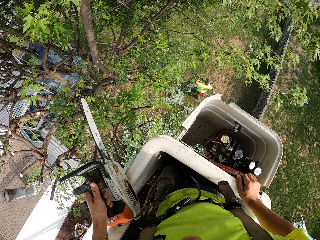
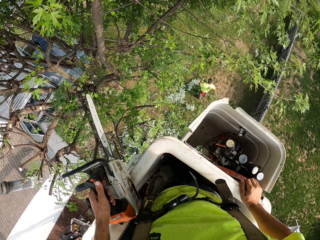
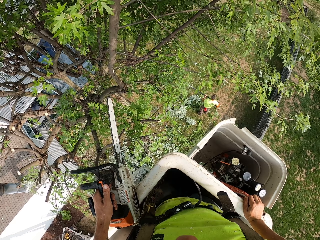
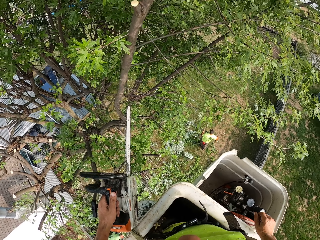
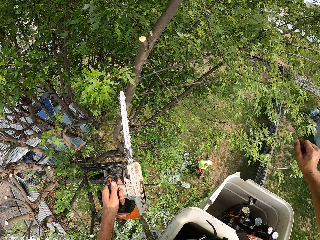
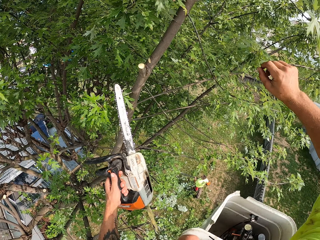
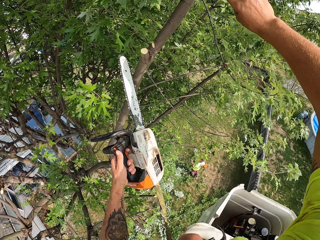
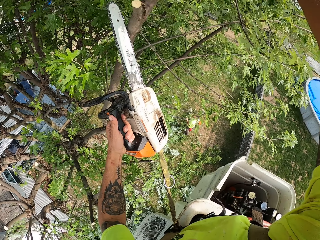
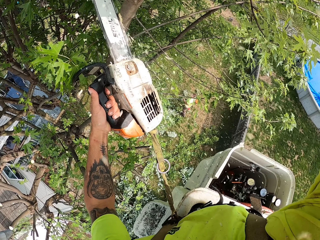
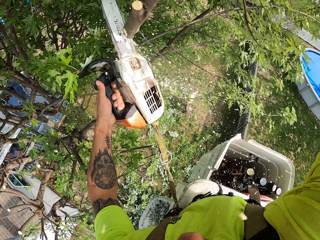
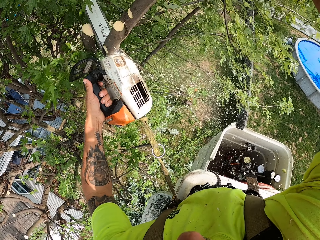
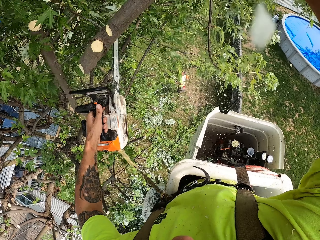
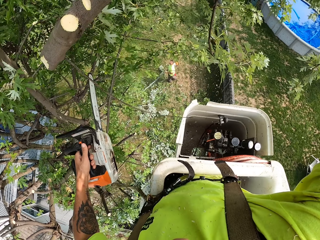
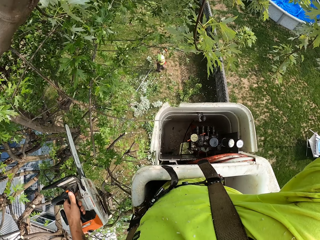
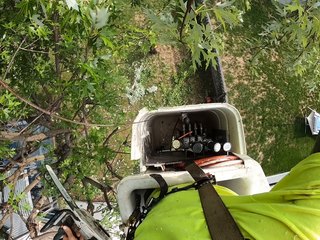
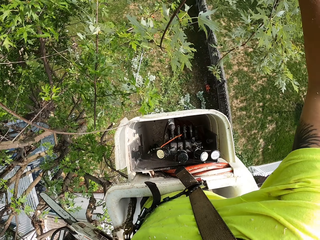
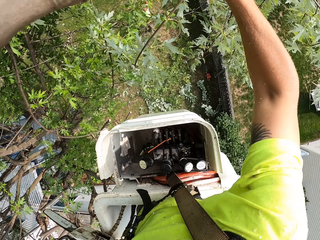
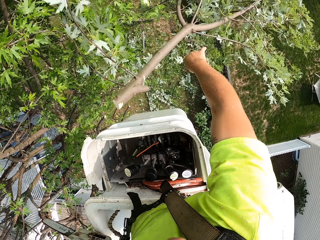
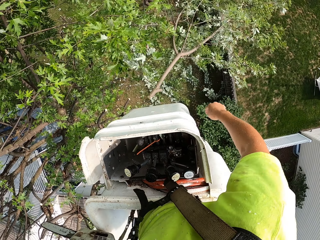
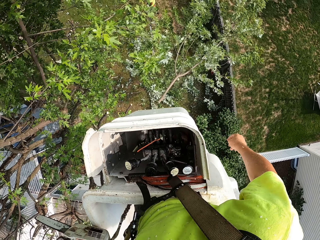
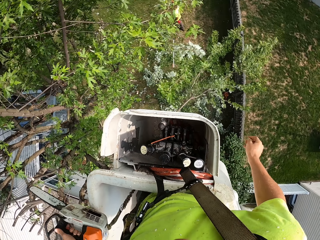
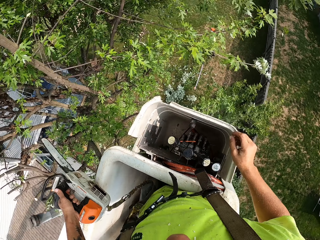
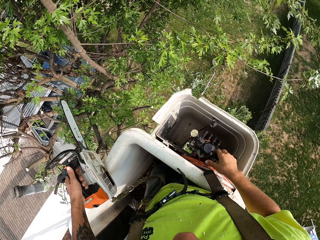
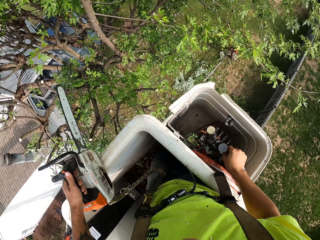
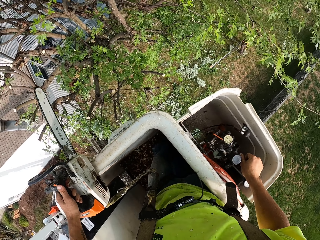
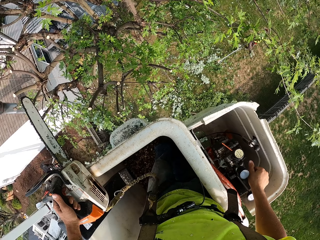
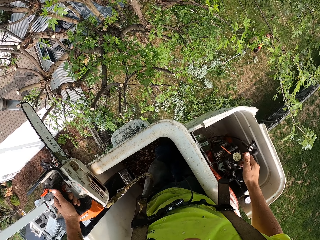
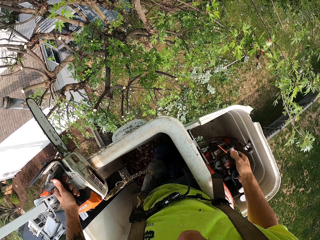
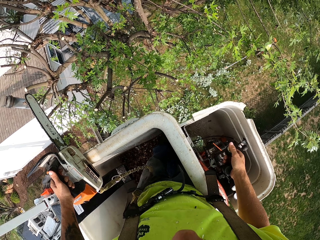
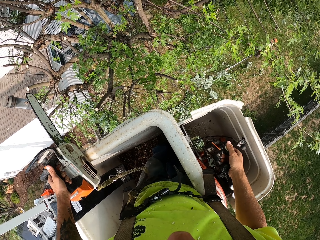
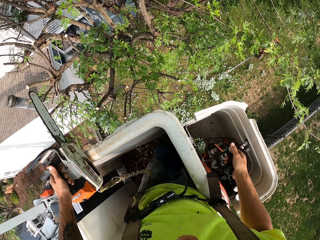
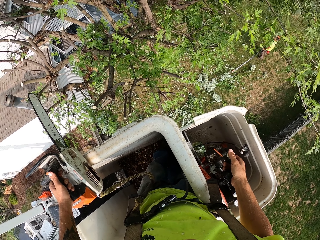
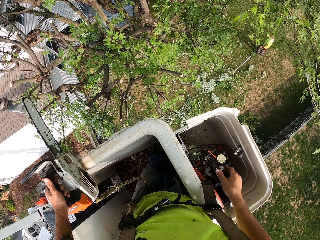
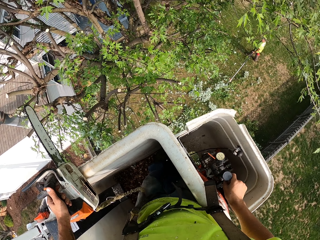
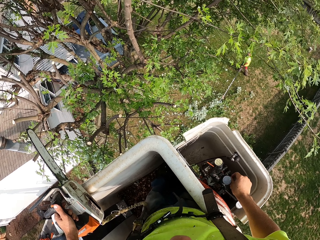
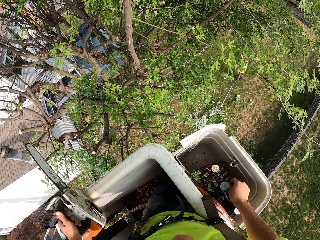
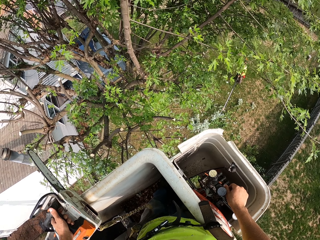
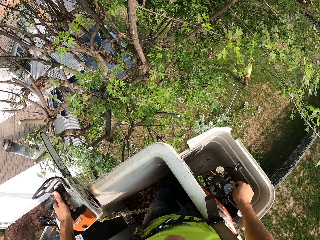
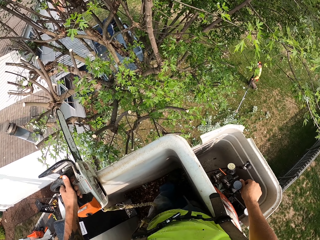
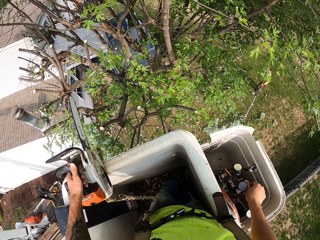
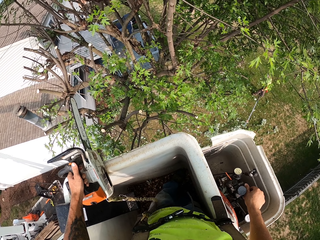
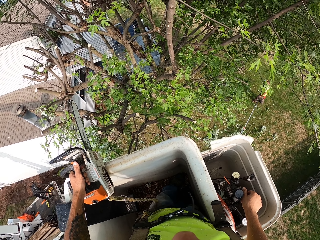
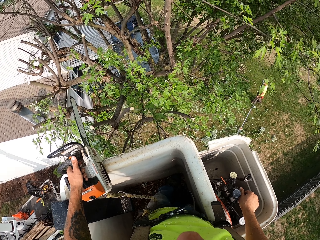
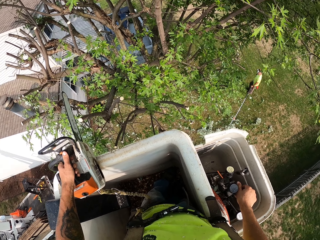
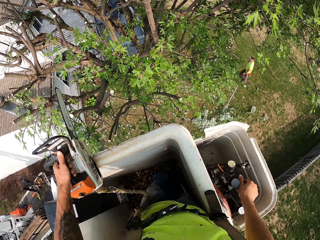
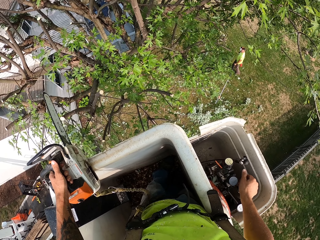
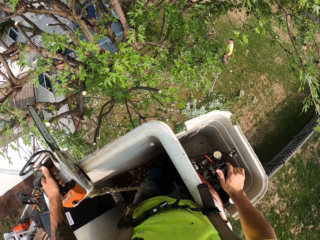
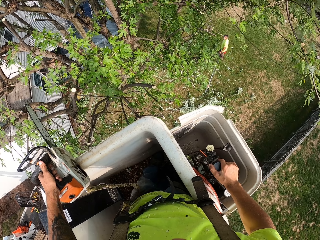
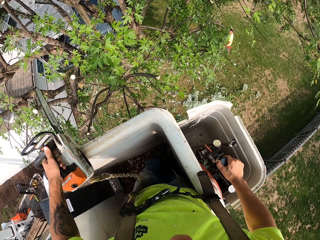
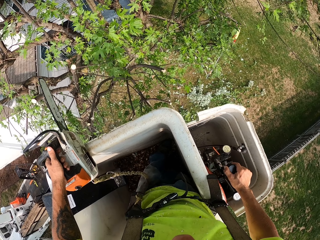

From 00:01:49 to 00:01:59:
The camera wearer cuts a tree branch with the chainsaw in his left hand. He throws the tree branch on the floor with his right hand. He operates the crane bucket. He pulls the hydraulic lever of the boom lift with his right hand.

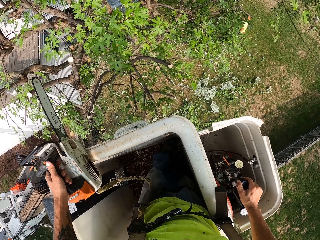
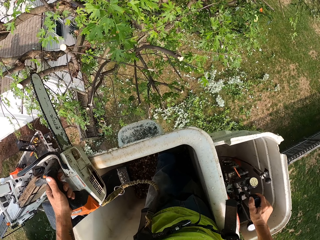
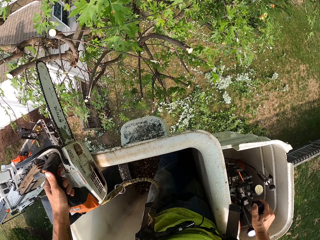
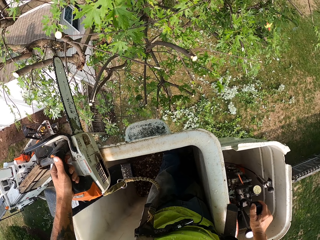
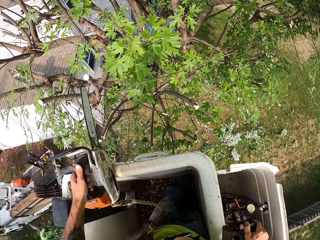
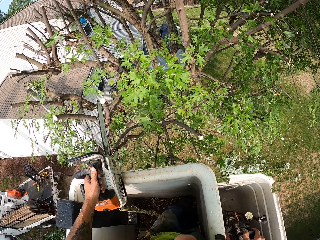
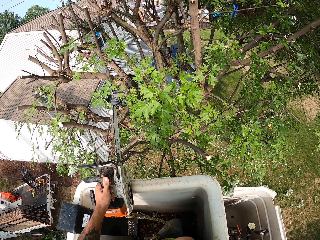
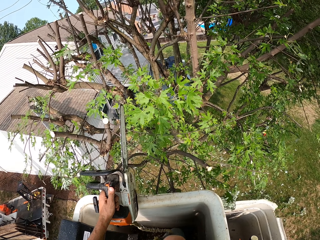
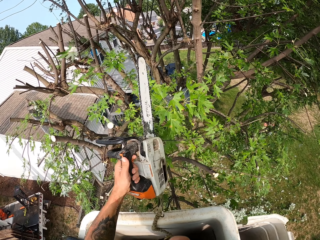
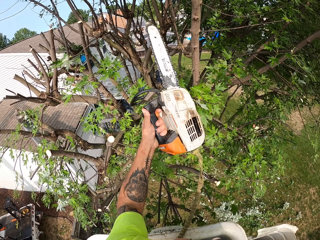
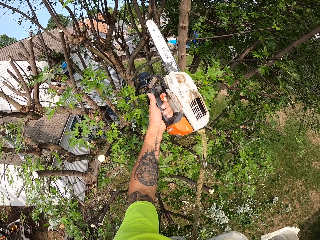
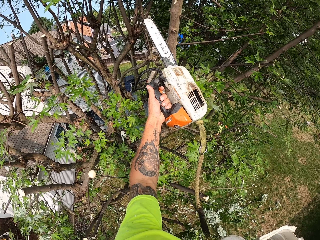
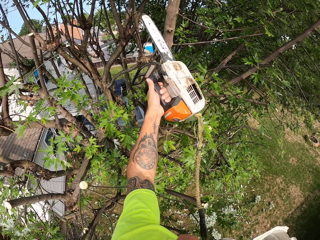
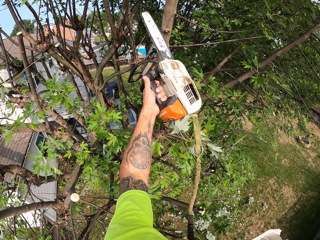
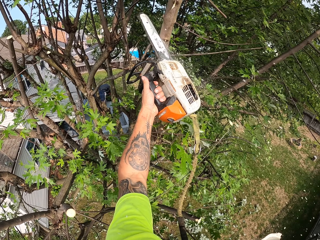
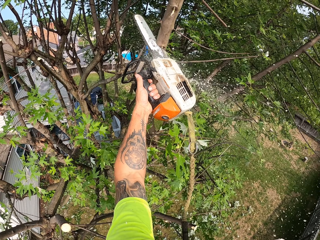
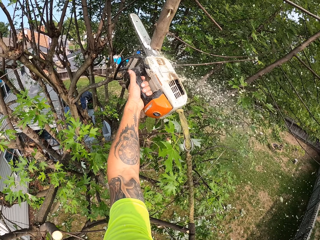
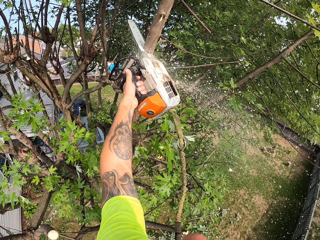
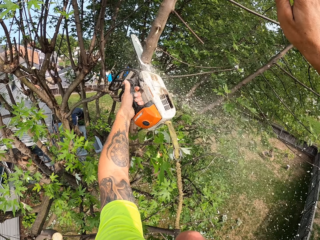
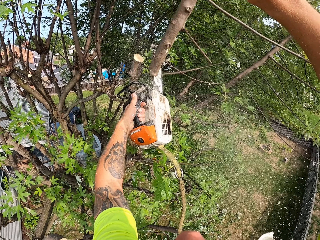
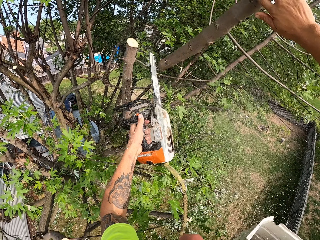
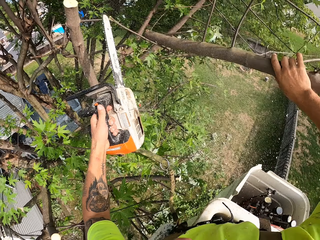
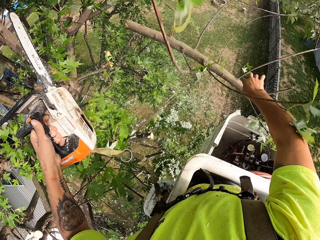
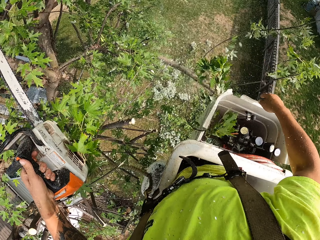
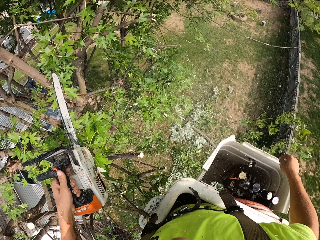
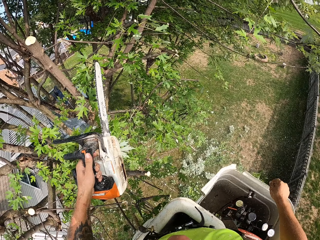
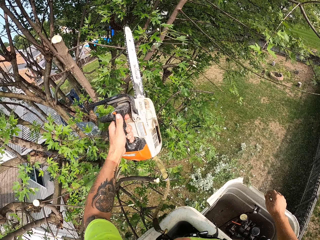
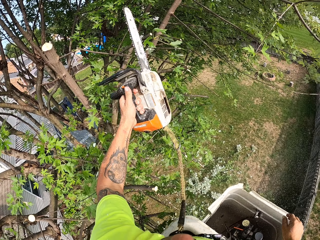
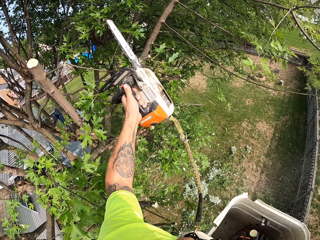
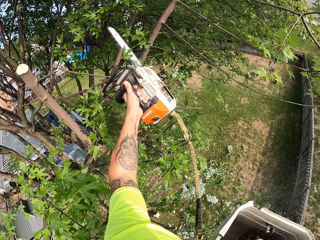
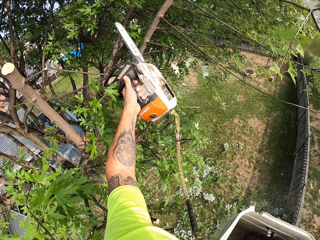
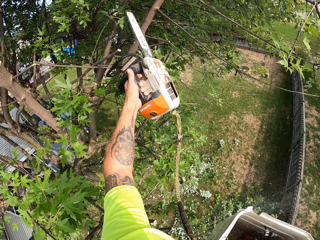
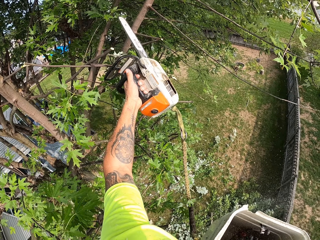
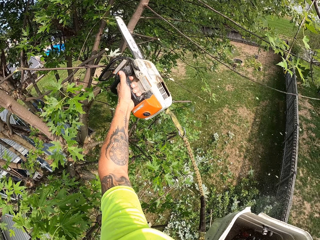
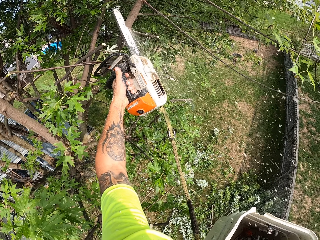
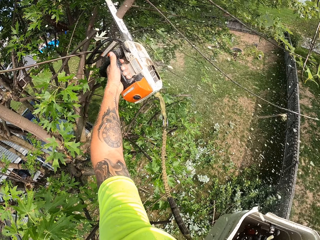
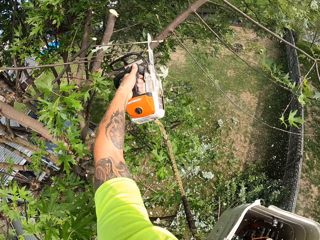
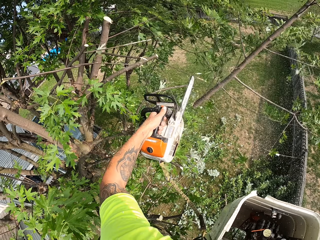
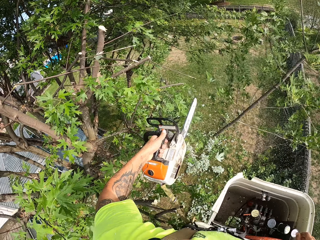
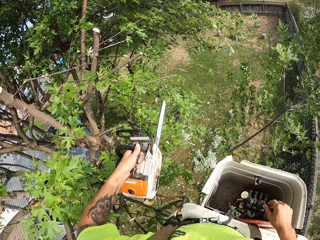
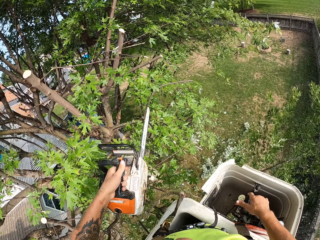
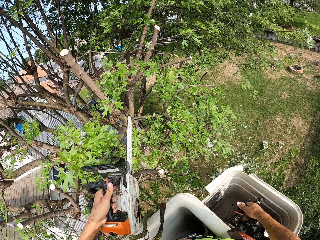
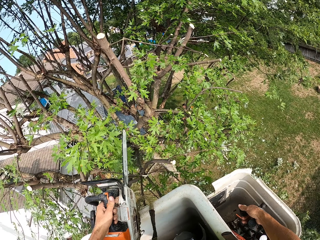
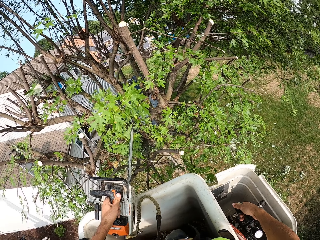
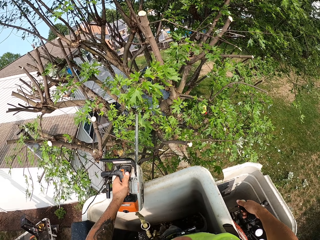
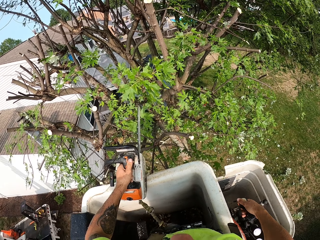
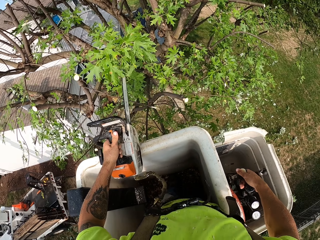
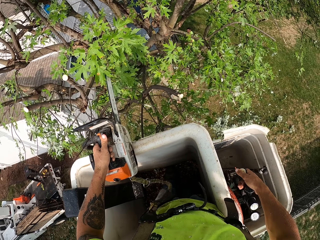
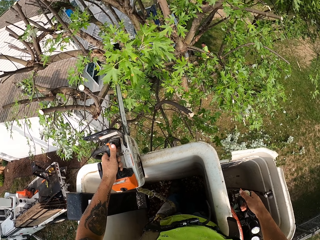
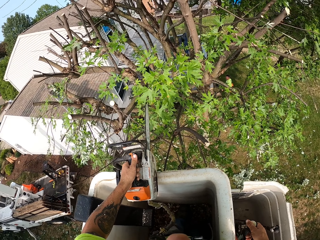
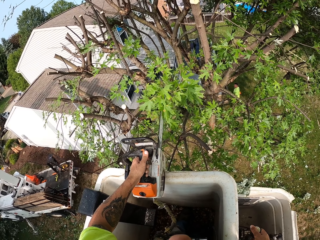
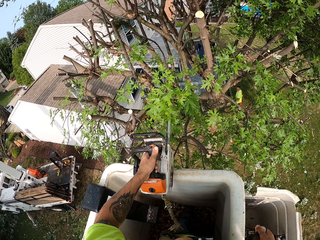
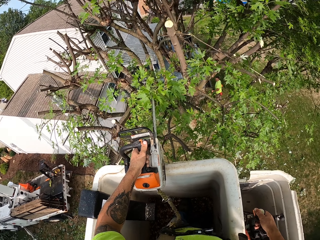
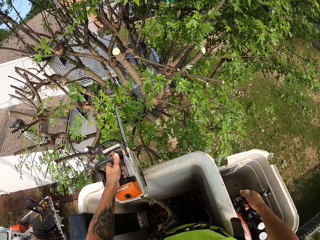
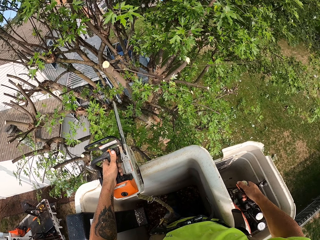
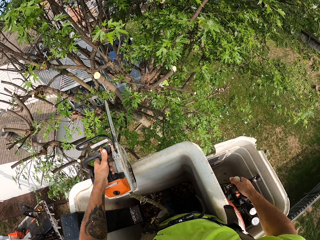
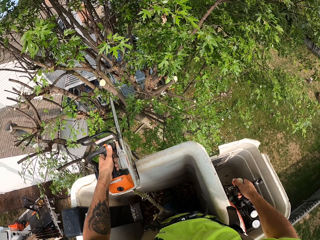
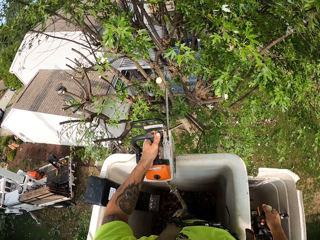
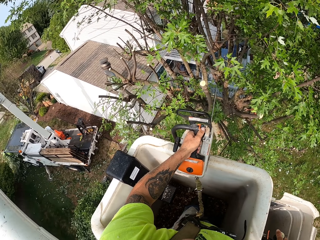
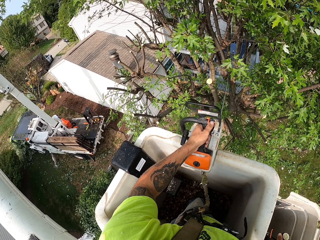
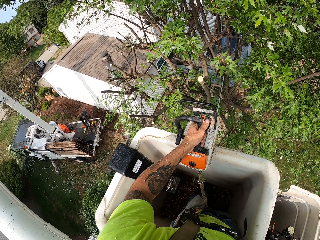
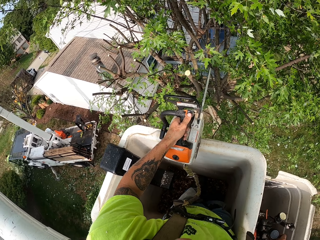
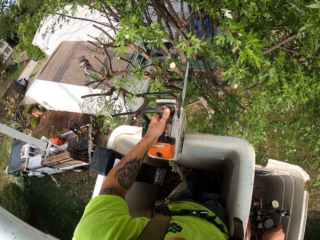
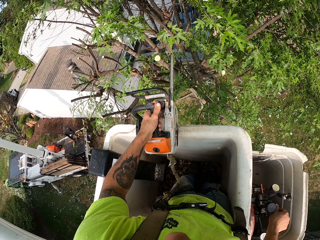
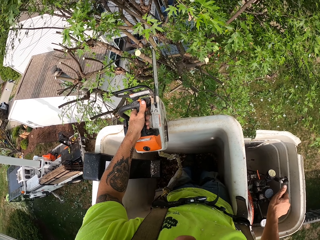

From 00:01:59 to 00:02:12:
The camera wearer cuts a tree branch with the chainsaw in his left hand. He throws the tree branch on the floor with his right hand. He cuts a tree branch with the chainsaw in his left hand. He operates the crane bucket.
